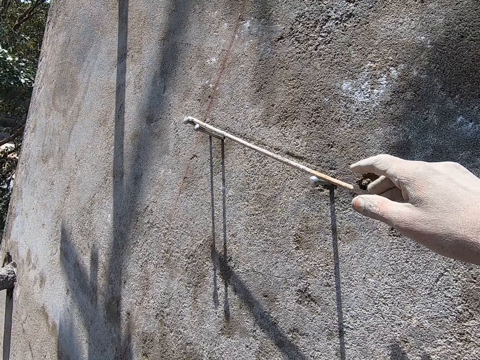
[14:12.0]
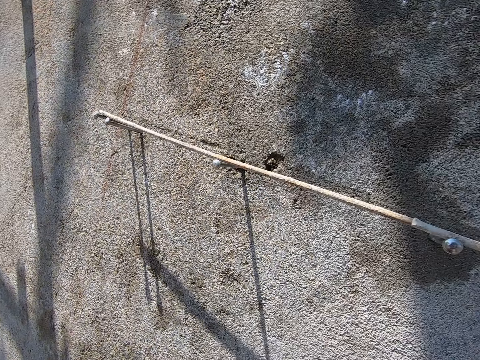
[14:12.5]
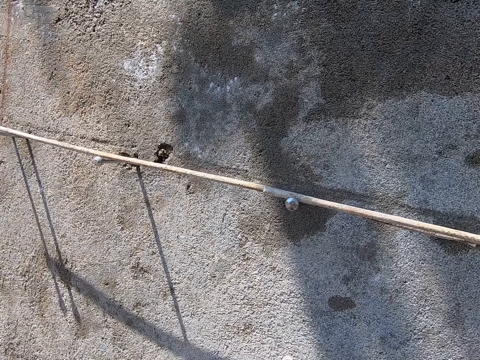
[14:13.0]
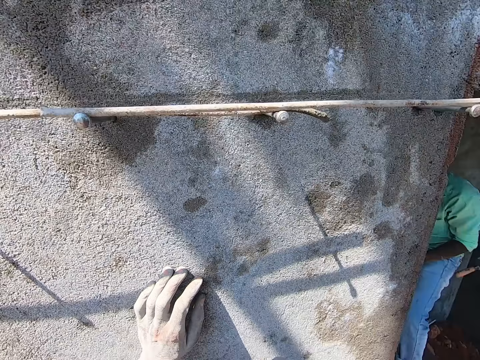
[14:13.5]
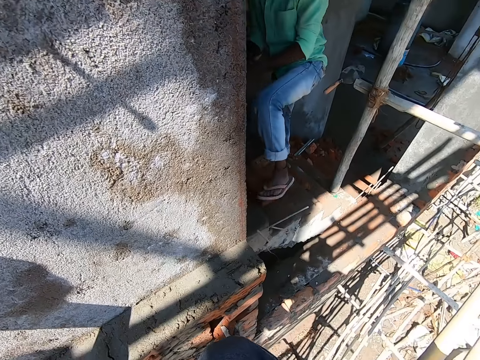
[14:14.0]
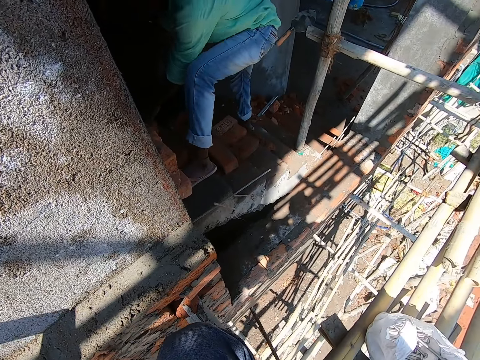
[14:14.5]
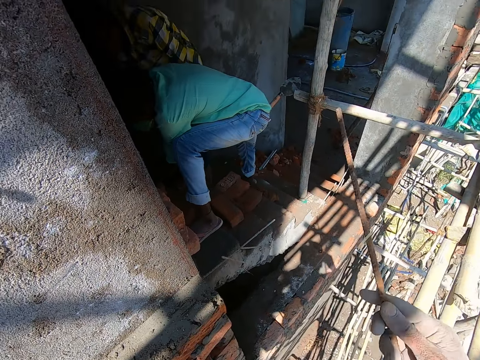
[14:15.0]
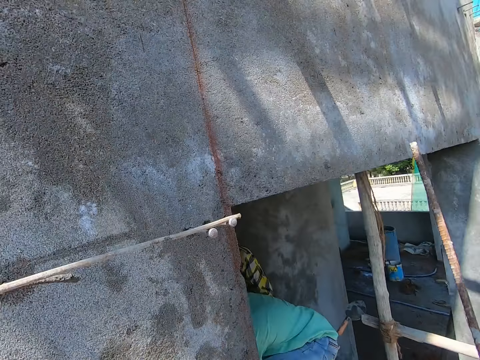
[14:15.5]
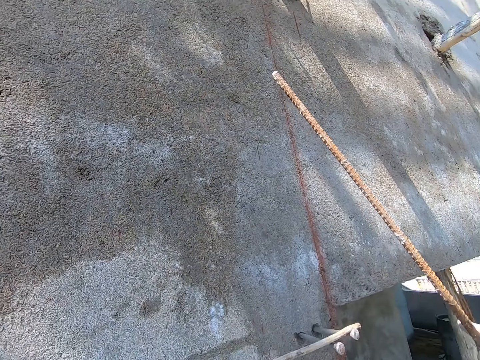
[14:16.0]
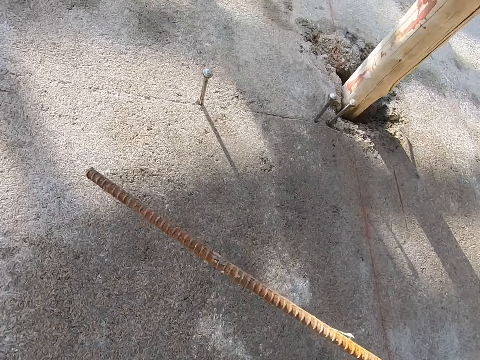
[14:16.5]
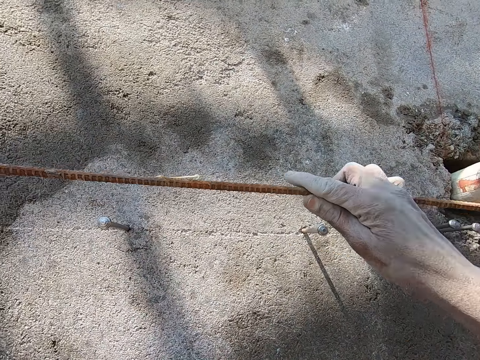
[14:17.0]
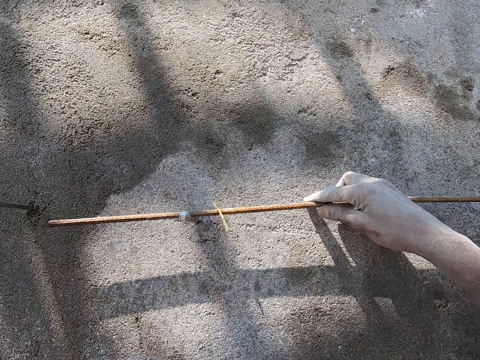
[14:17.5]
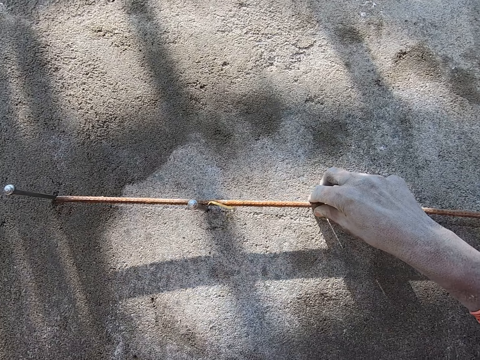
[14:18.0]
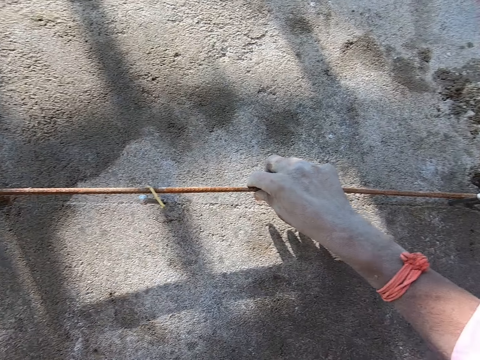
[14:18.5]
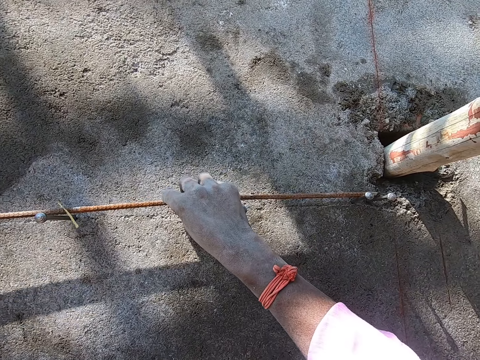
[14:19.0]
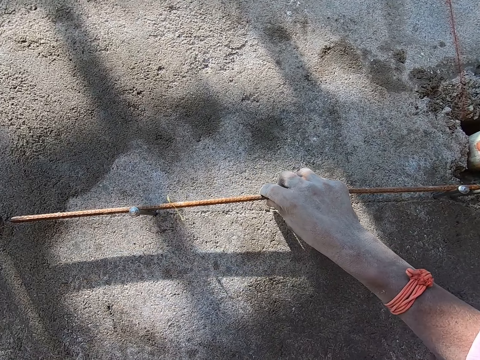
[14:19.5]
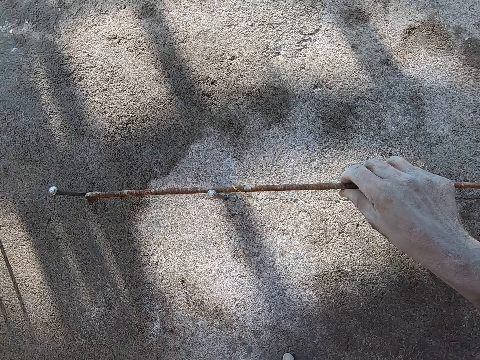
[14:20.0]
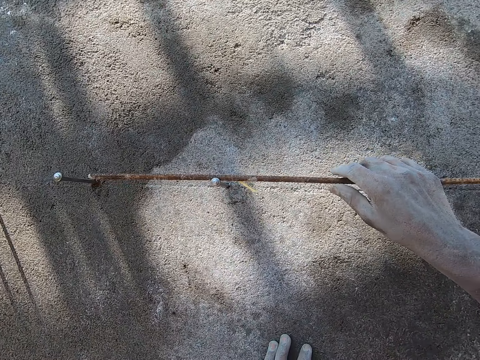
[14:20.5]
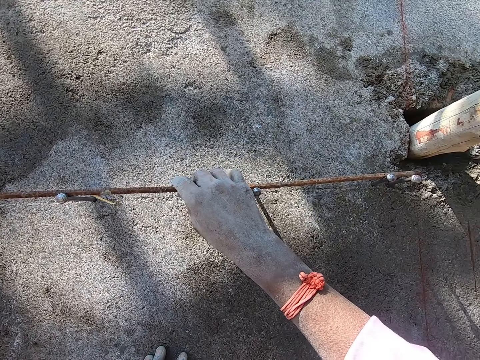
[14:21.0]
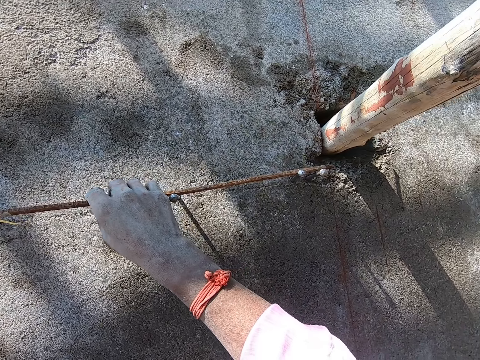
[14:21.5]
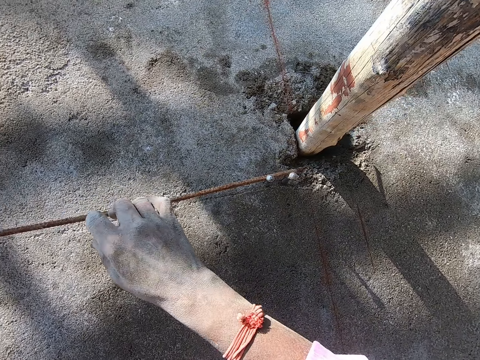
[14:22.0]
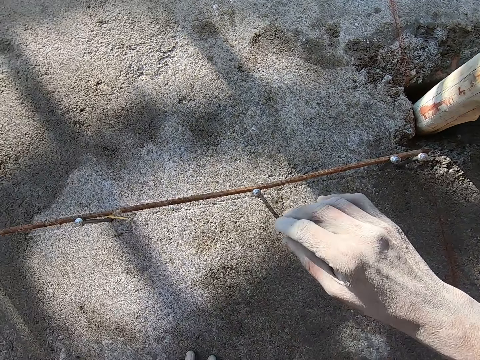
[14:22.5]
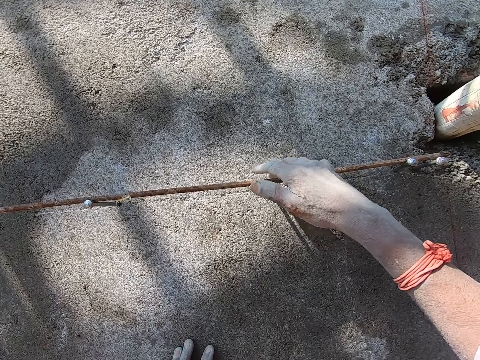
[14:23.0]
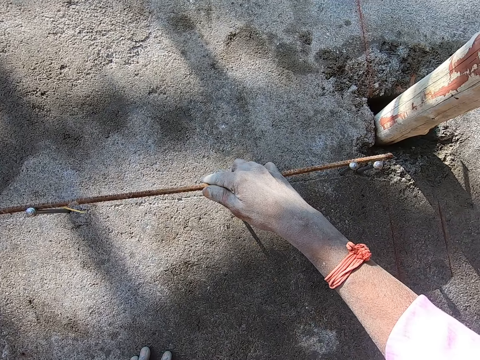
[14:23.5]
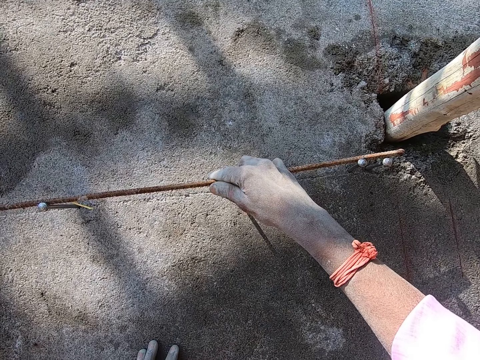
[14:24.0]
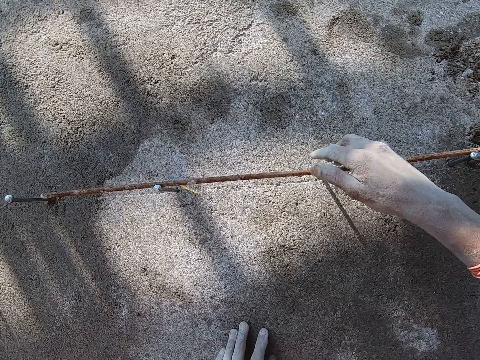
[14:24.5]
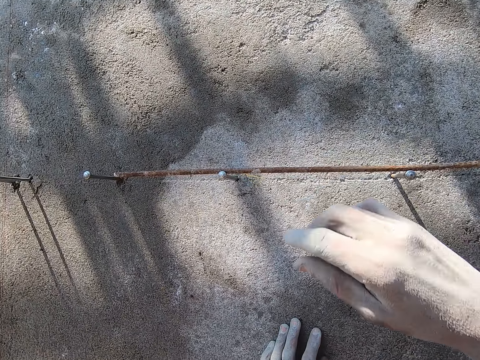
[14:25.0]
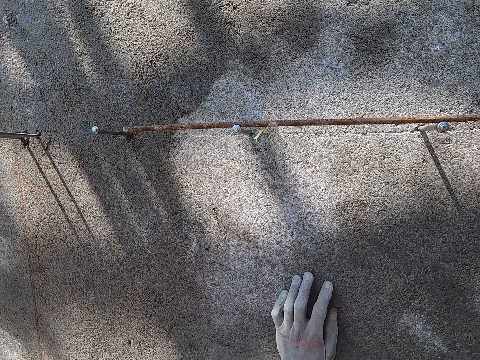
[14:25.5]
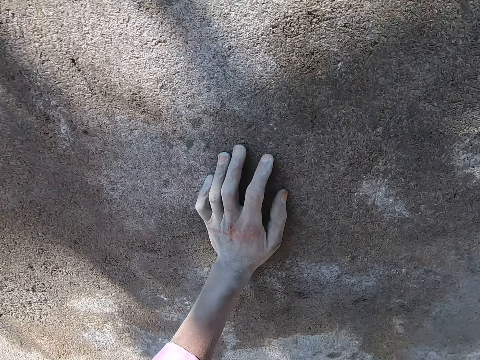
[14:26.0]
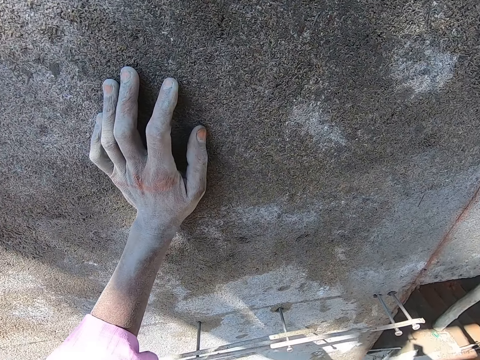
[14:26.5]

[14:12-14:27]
The man raises his left leg on the stairs. The camera wearer picks up a rod from the scaffold with his right hand. He places the iron rod on nails on the wall with his right hand. He places his left hand on the wall. He adjusts the iron rod on the nails with his right hand.

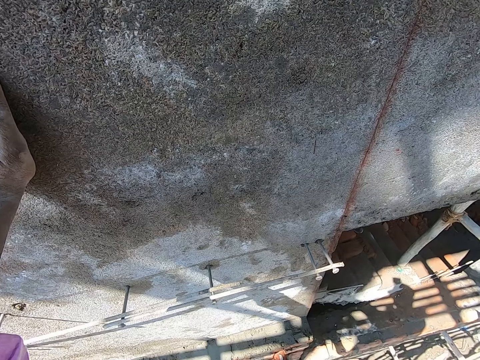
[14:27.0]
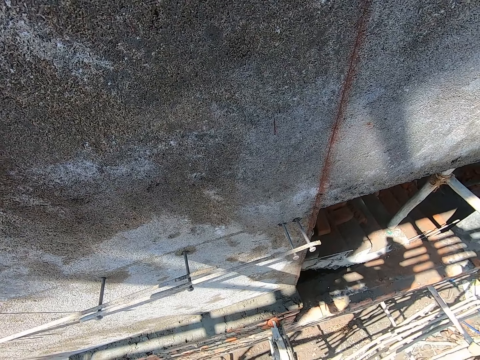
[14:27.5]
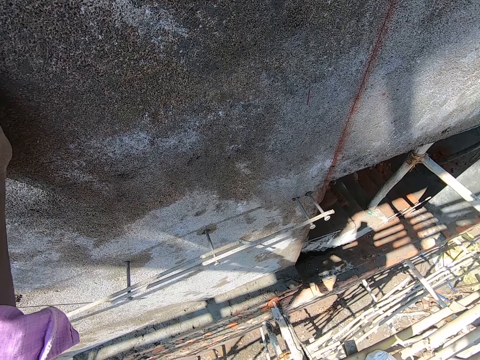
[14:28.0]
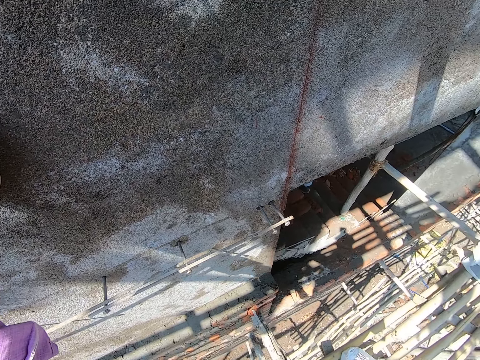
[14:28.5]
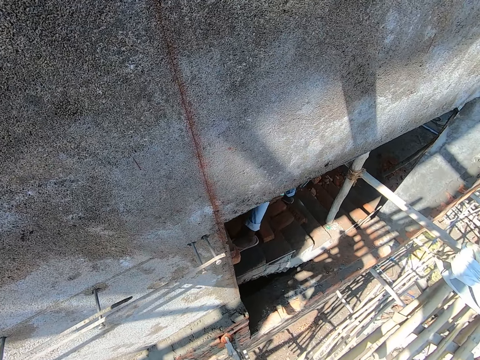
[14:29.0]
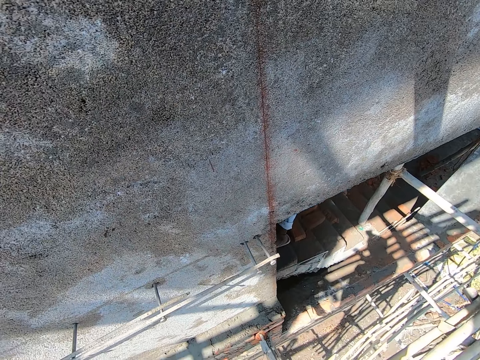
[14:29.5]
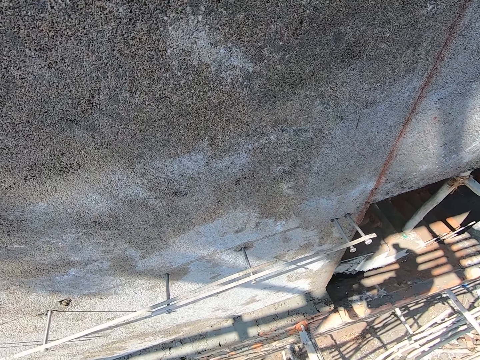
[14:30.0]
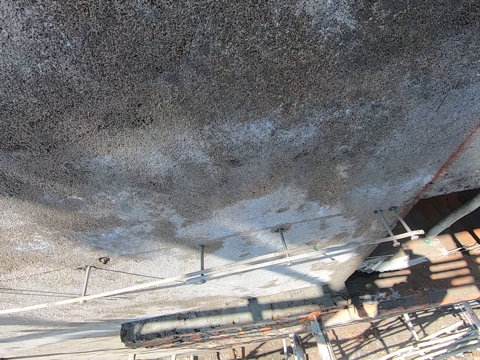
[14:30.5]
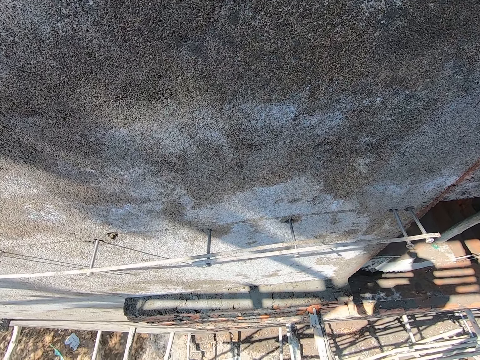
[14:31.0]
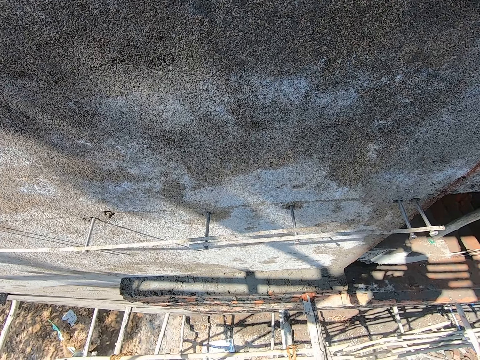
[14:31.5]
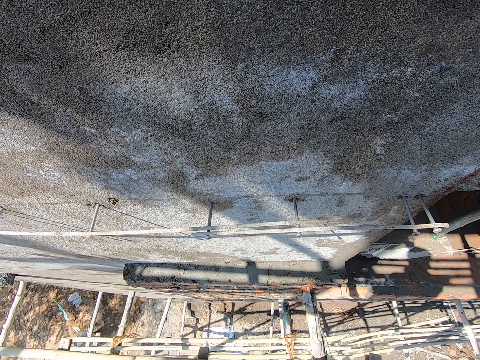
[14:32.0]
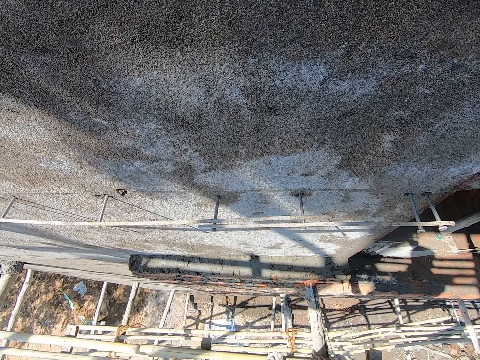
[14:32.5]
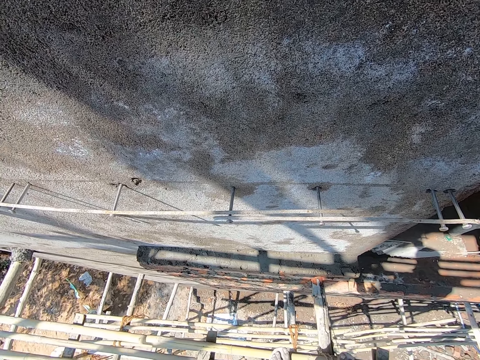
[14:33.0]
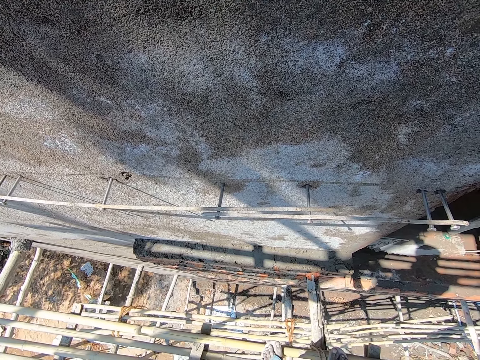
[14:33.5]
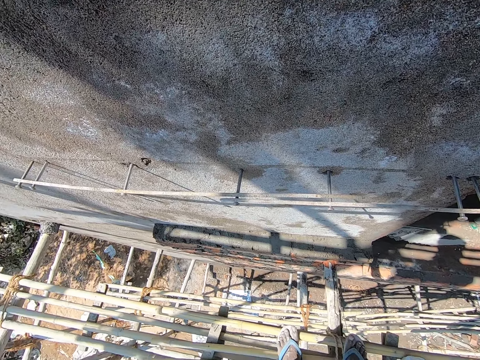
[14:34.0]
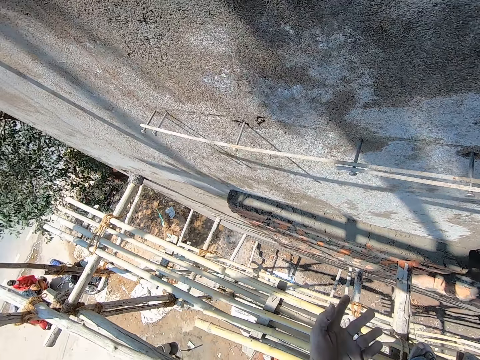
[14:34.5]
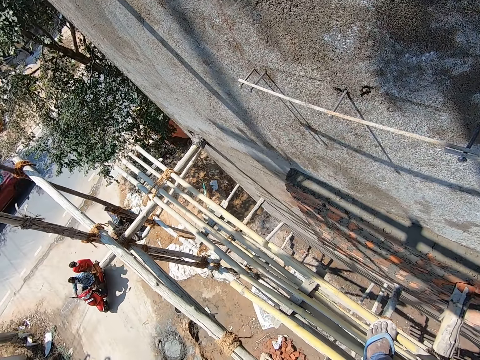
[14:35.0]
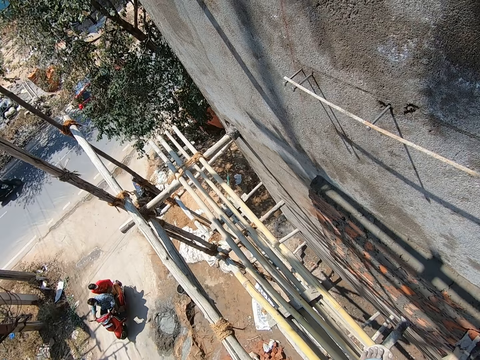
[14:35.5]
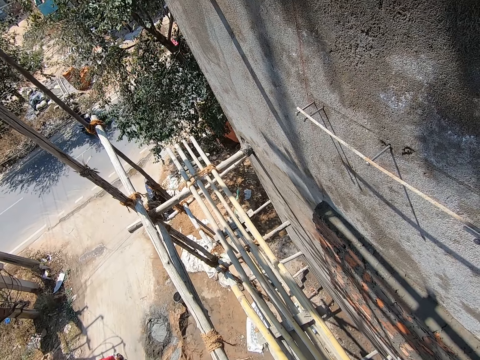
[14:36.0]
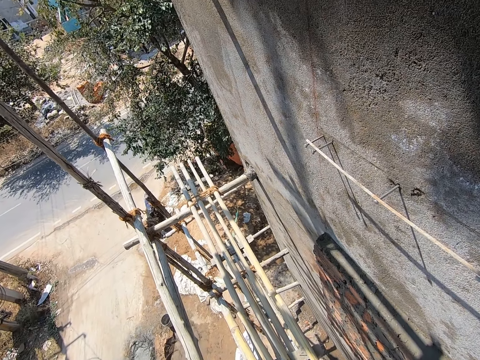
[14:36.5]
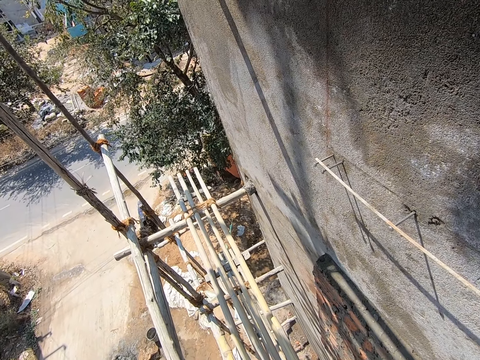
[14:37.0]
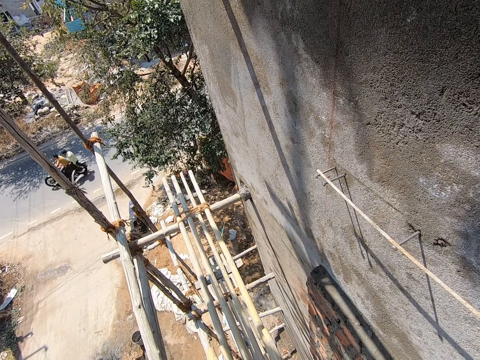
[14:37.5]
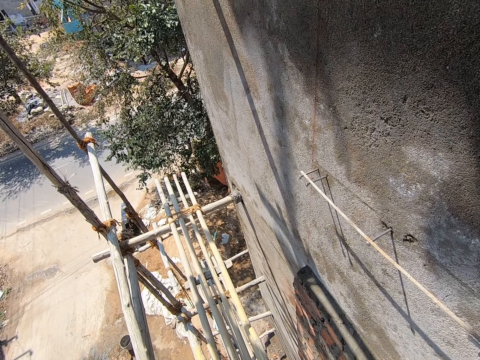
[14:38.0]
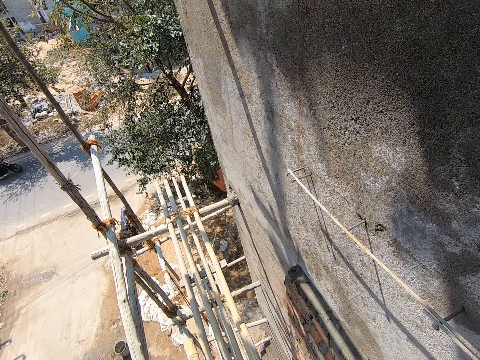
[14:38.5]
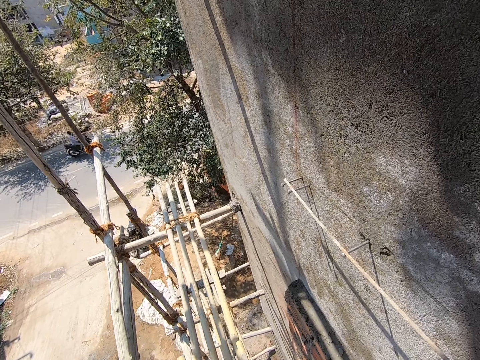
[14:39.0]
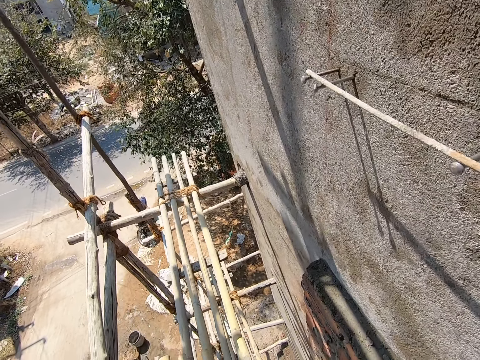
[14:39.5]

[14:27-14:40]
The camera wearer looks down the scaffold. They converse with a man. They look at the road.
